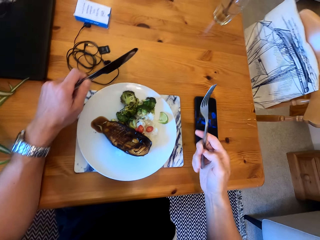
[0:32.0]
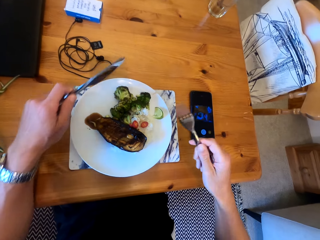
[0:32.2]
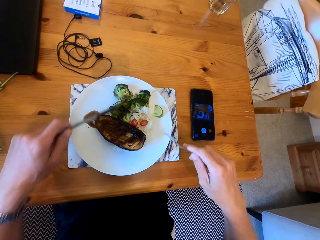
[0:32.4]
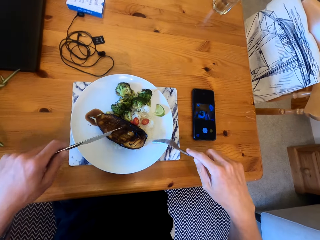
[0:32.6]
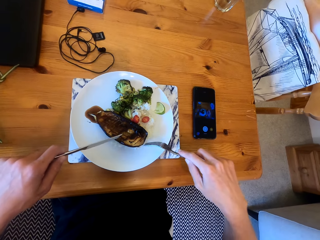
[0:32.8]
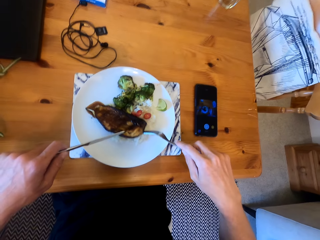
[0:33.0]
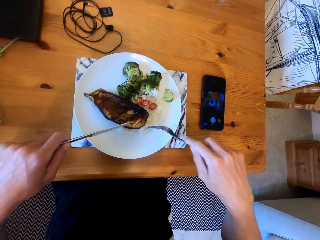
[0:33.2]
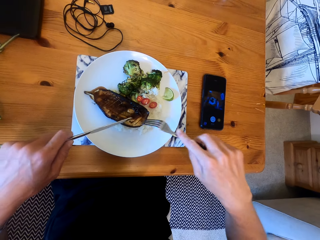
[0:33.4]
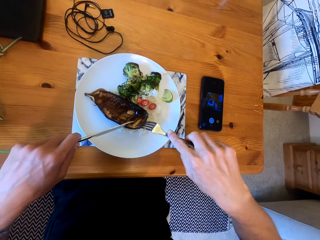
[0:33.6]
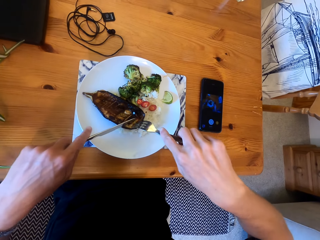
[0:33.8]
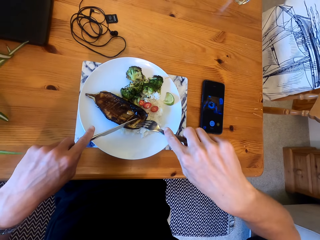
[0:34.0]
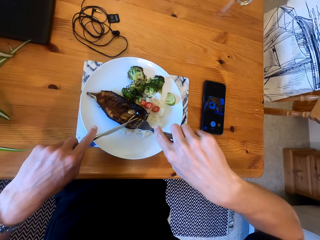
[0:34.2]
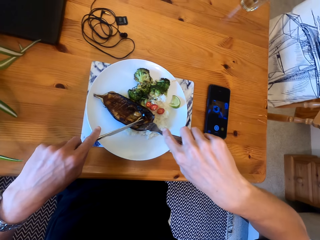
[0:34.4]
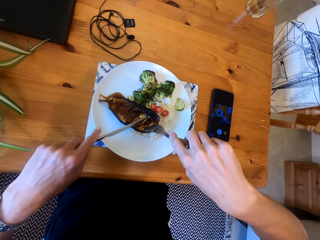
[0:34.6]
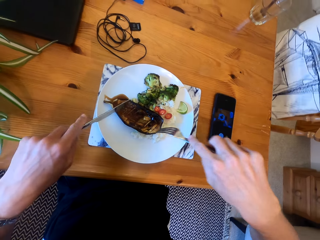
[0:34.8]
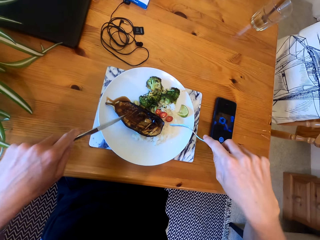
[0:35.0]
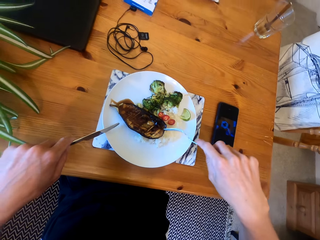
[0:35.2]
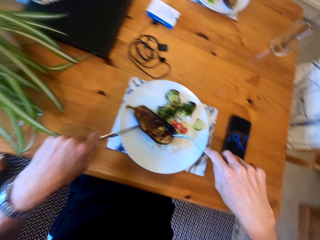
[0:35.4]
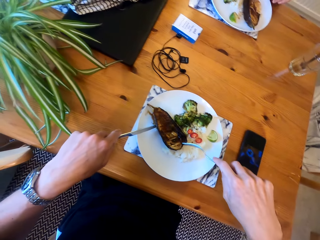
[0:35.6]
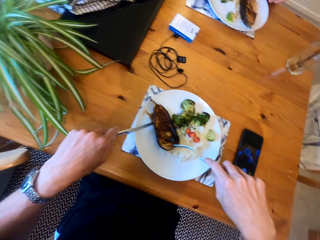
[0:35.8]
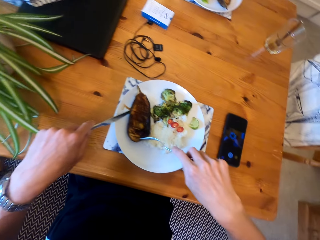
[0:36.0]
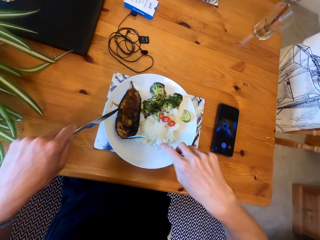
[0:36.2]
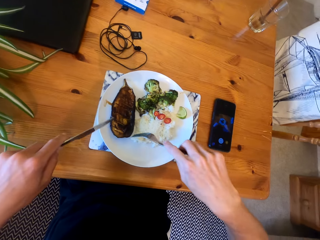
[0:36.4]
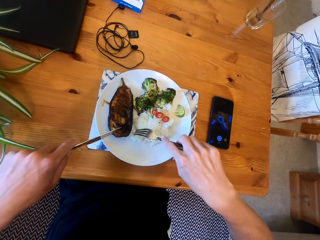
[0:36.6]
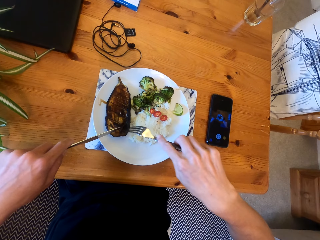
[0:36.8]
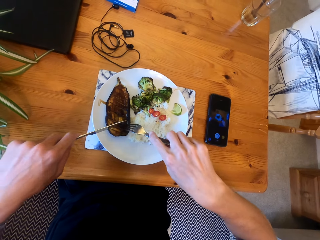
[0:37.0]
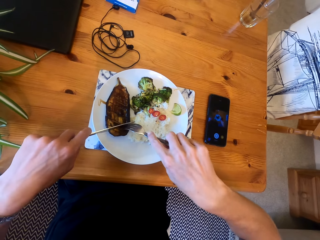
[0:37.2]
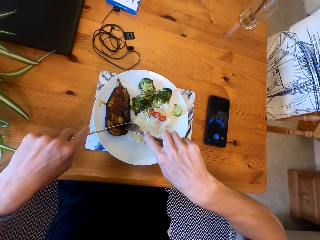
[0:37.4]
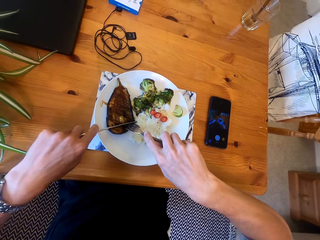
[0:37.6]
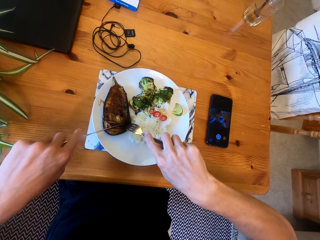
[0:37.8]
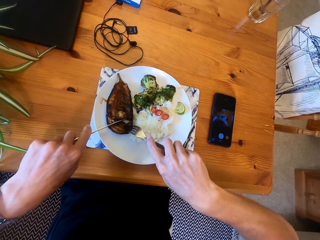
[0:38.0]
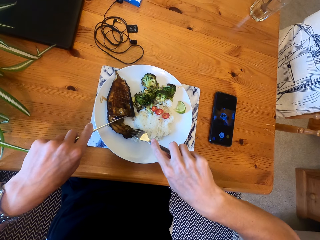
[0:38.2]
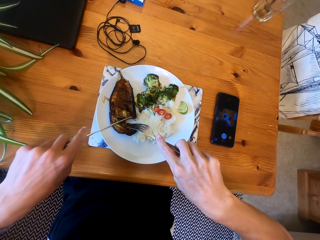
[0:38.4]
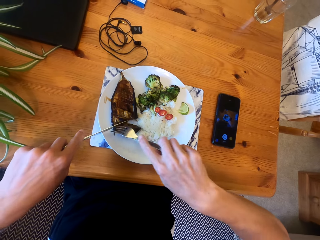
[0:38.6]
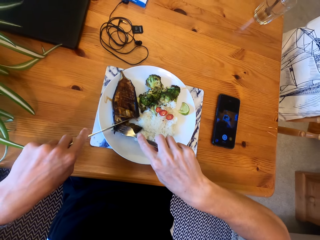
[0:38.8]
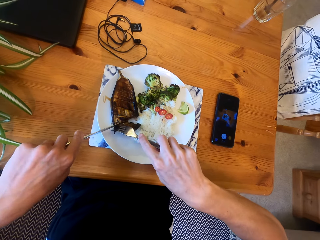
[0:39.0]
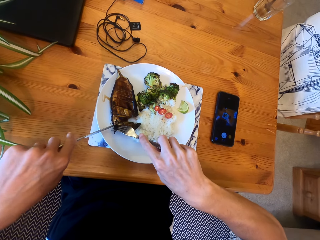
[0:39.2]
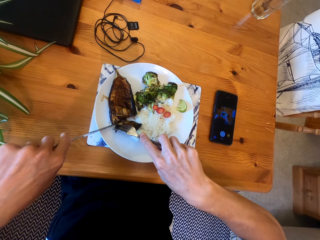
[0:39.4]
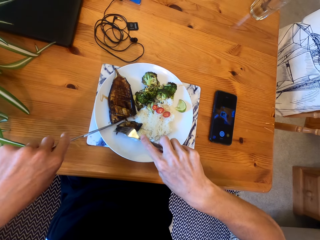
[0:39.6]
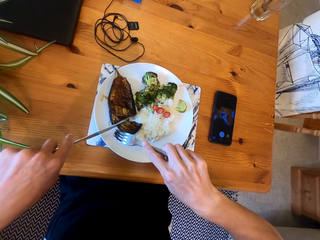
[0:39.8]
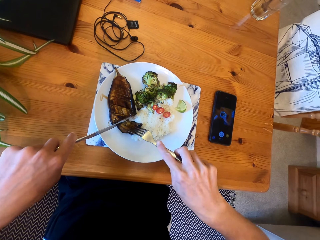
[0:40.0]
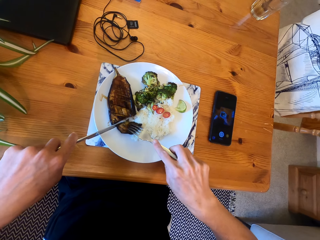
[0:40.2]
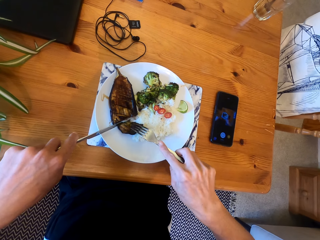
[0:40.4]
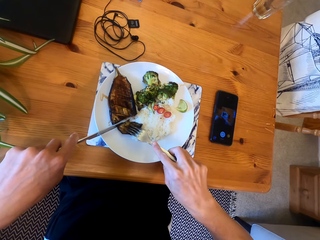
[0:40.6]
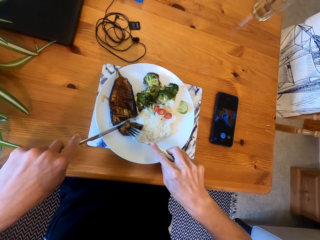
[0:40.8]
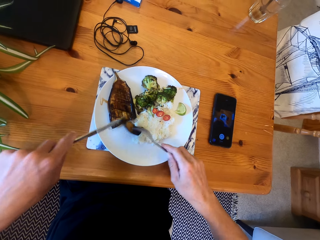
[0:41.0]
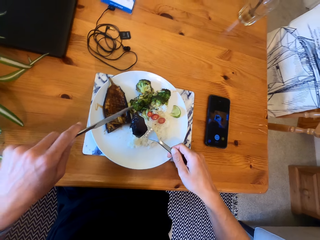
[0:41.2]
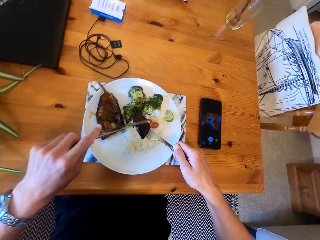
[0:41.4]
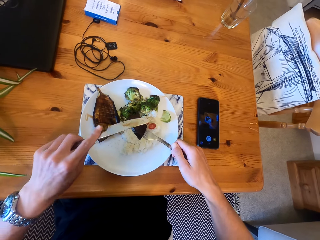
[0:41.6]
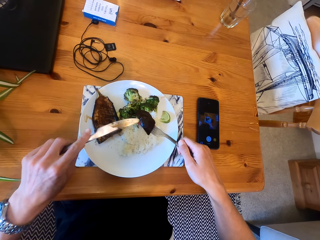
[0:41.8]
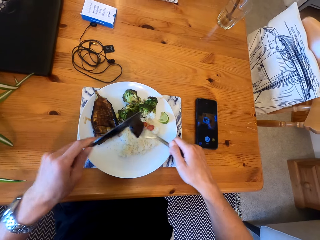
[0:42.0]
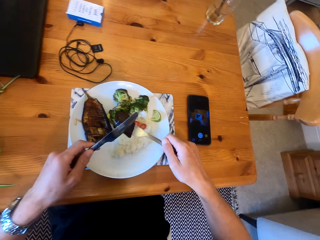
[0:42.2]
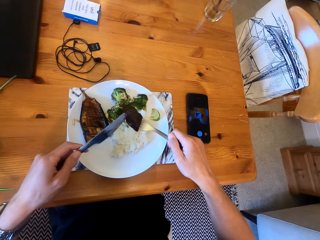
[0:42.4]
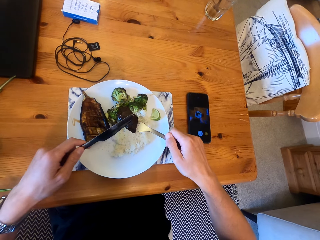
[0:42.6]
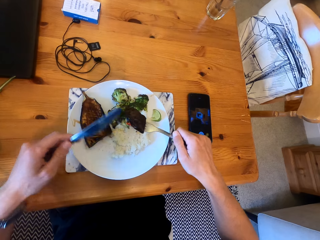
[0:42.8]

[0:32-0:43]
The camera wearer eats using a fork and knife.

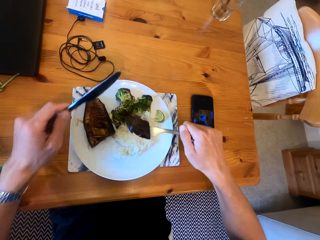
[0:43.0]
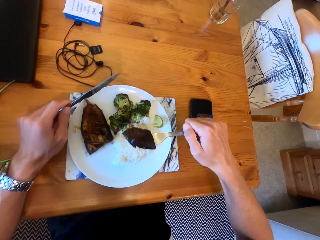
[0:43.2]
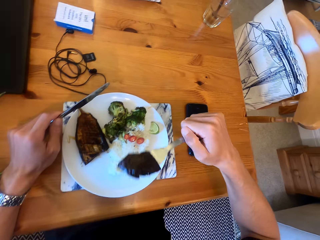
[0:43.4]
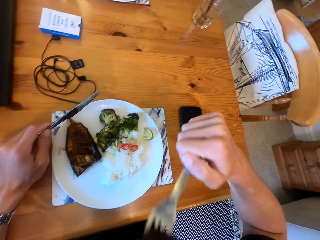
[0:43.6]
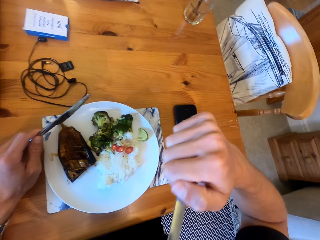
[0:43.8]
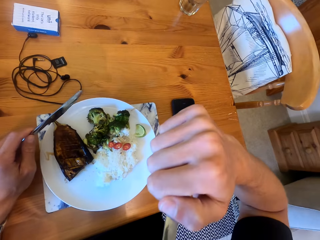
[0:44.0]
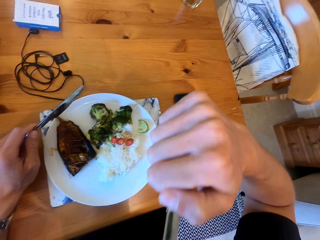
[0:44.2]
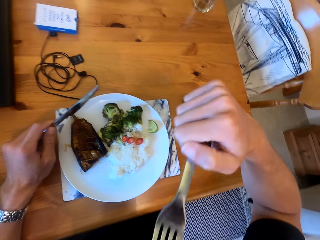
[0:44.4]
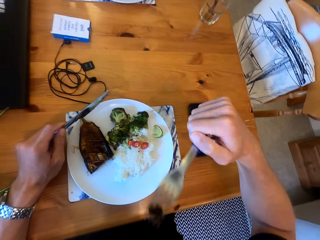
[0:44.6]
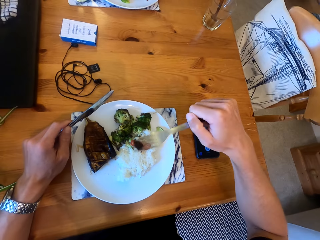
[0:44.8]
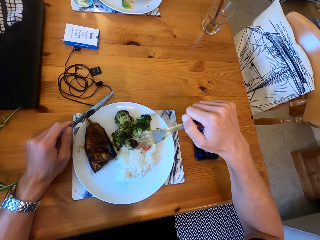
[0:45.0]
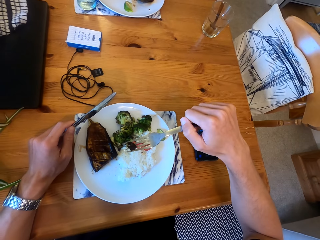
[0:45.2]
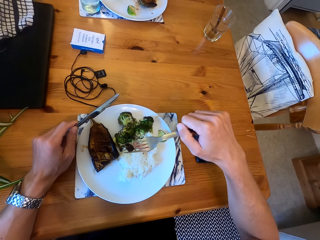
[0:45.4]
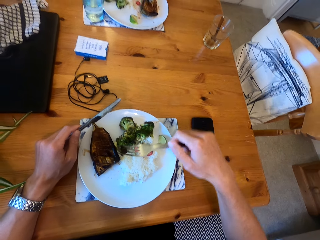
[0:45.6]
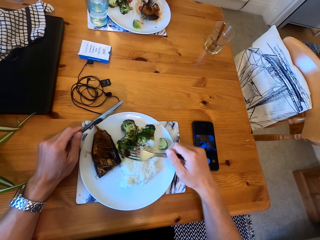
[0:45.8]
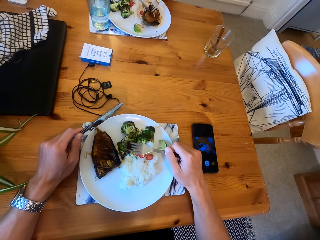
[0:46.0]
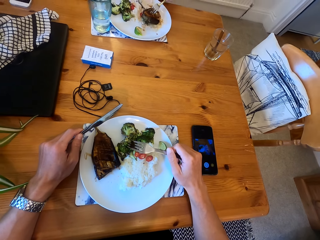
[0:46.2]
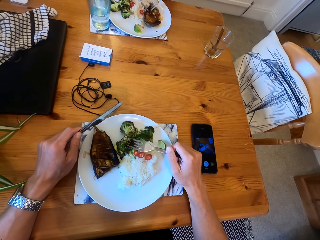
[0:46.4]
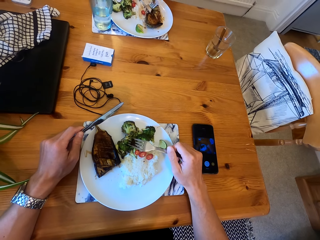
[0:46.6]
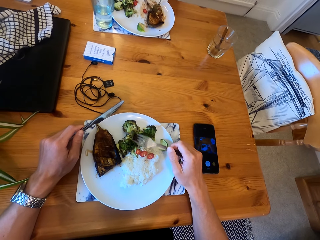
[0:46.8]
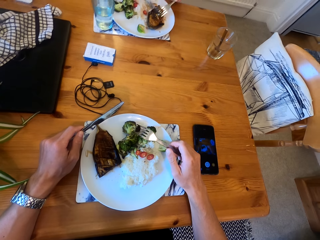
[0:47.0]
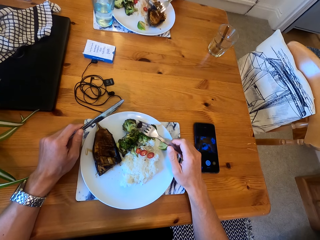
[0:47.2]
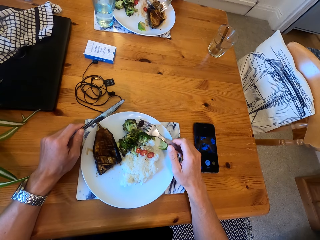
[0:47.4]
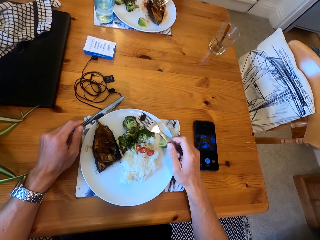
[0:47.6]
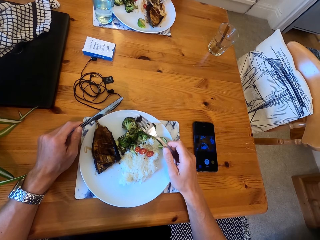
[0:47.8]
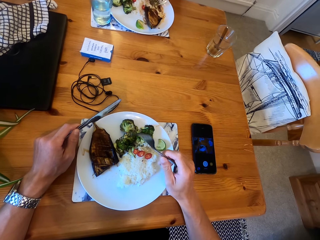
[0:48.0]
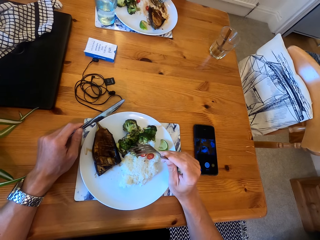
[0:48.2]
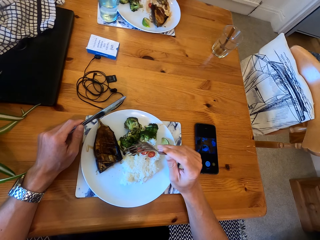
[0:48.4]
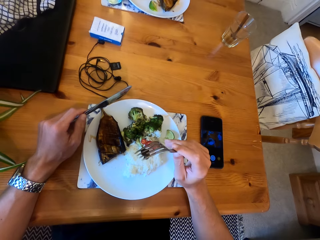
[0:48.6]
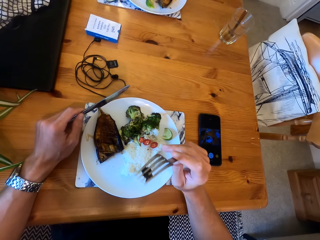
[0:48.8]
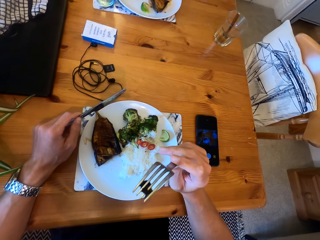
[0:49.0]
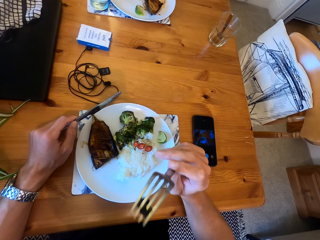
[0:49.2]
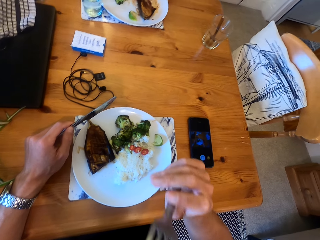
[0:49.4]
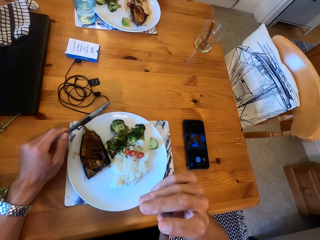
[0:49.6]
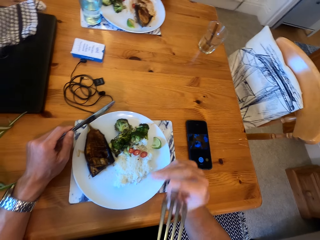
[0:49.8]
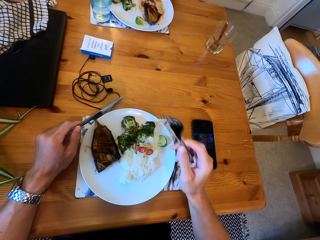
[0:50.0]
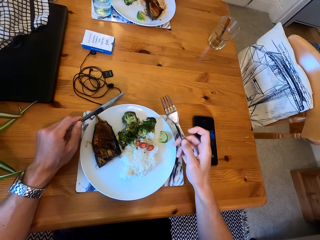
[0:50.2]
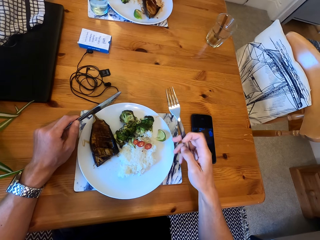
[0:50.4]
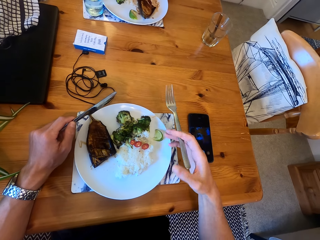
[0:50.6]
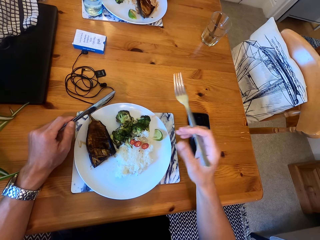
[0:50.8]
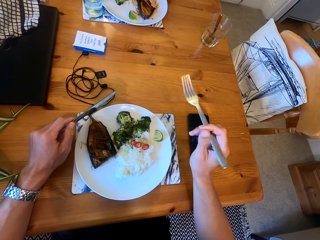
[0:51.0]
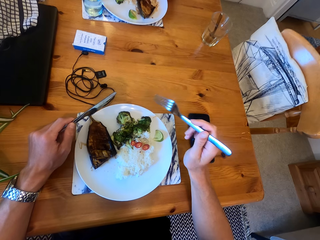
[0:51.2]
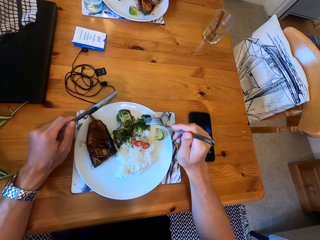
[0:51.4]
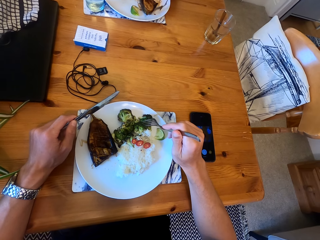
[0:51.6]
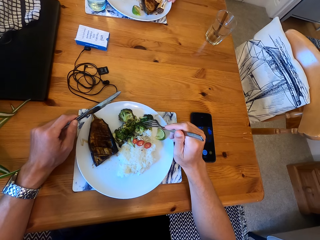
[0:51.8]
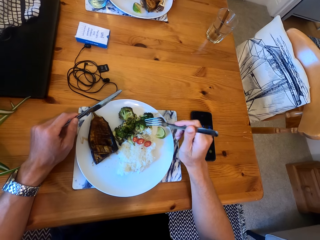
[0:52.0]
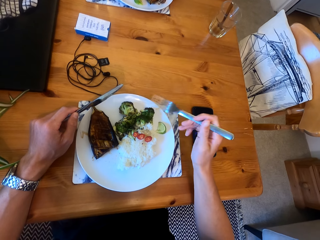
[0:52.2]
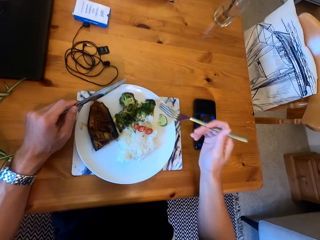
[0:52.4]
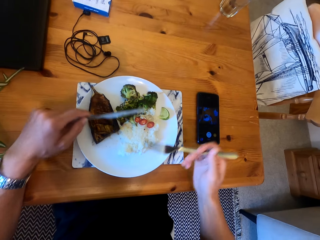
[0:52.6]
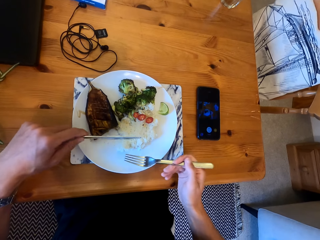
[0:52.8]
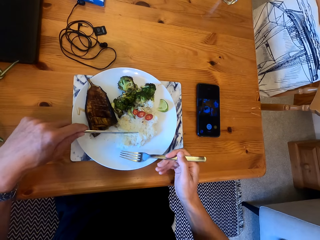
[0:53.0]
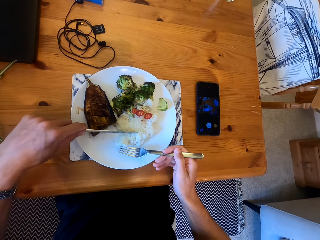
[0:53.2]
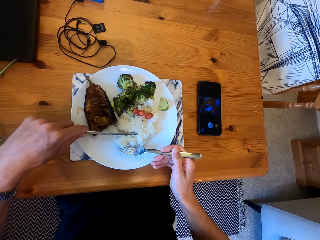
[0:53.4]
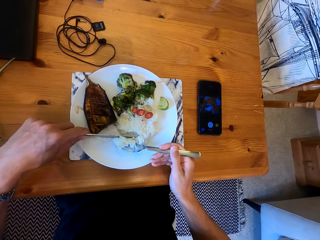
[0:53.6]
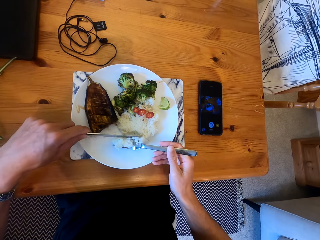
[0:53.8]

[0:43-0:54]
A lady eats food in the plate opposite the camera wearer. The camera wearer eats food.
